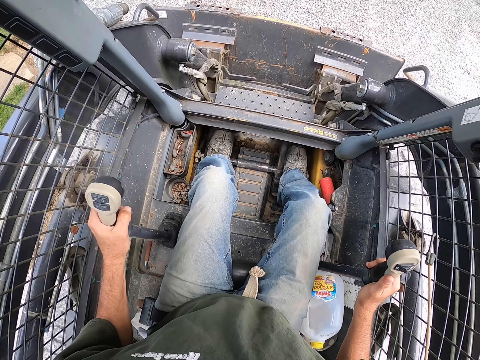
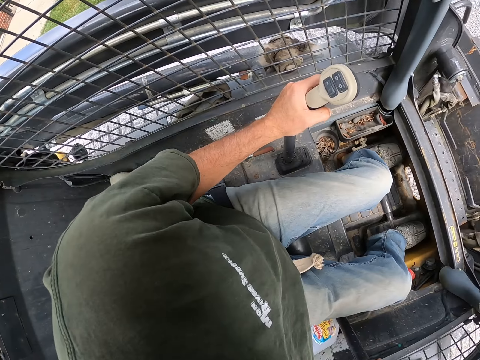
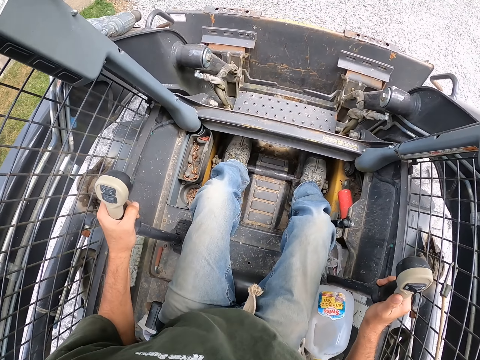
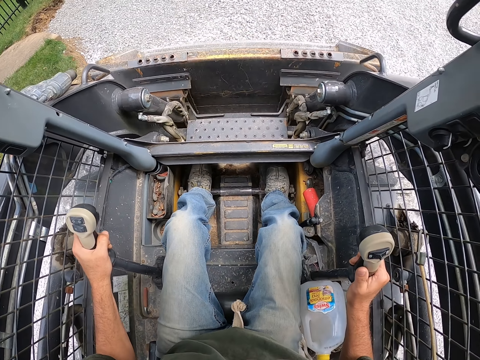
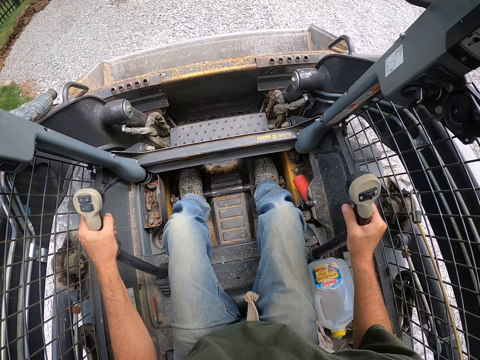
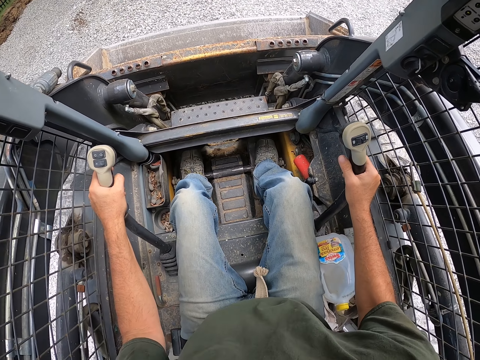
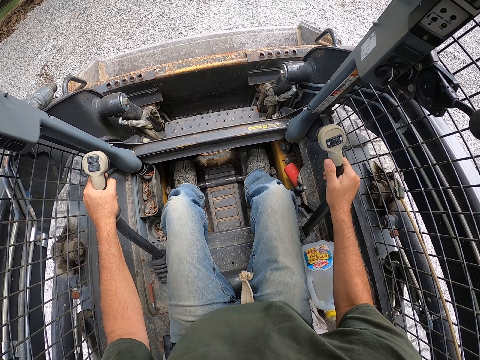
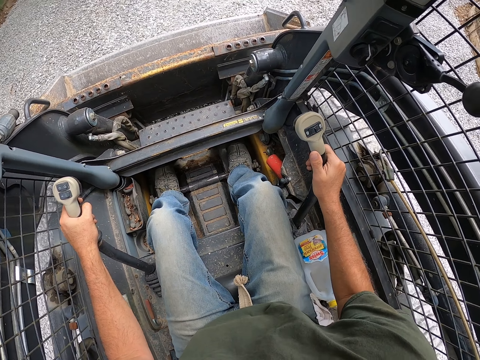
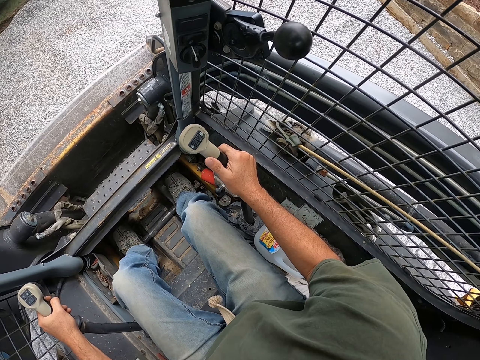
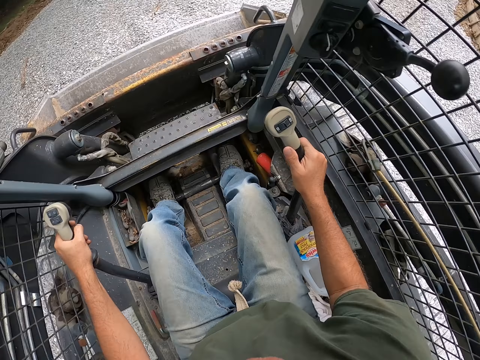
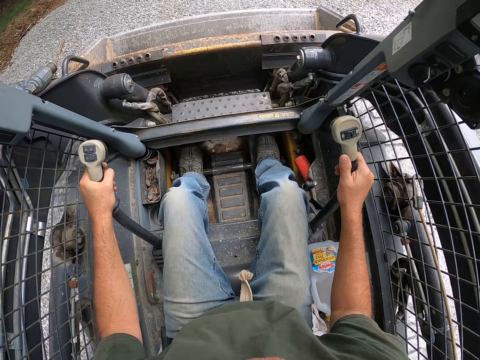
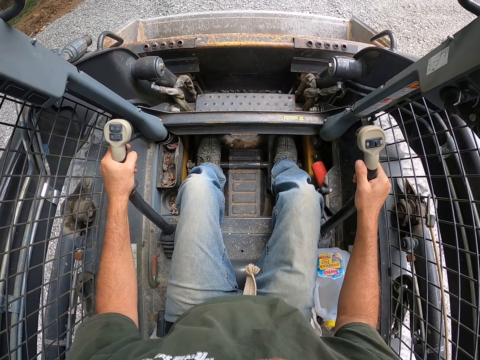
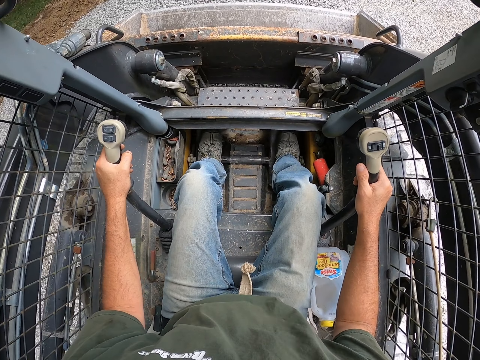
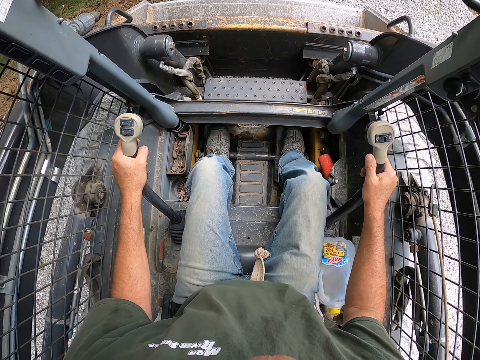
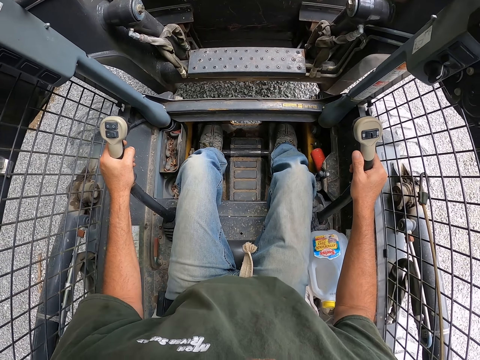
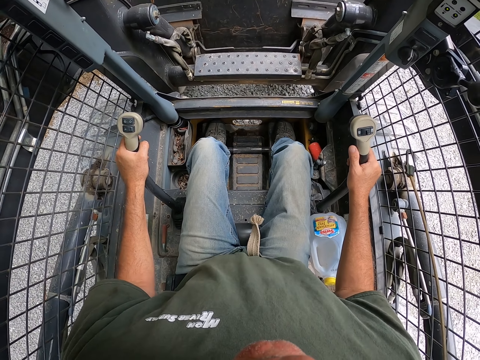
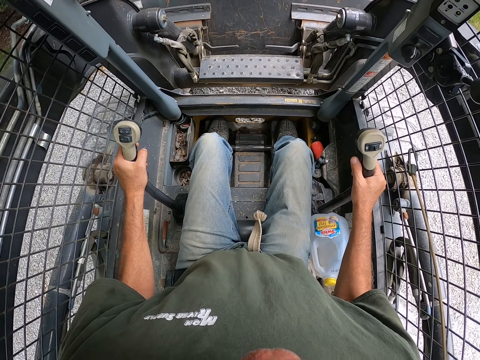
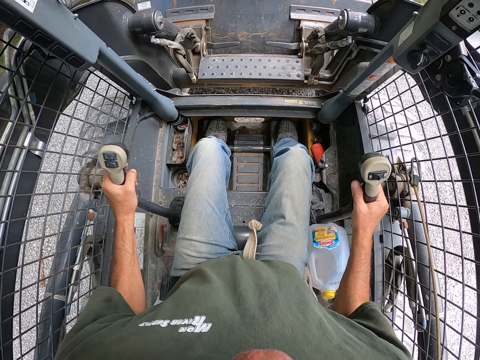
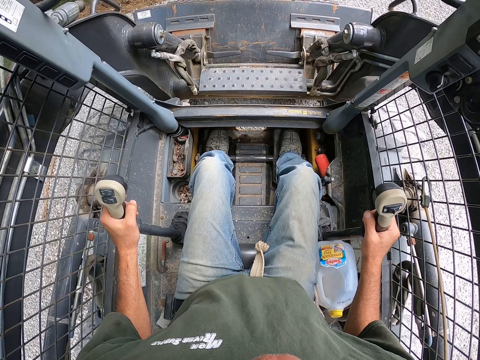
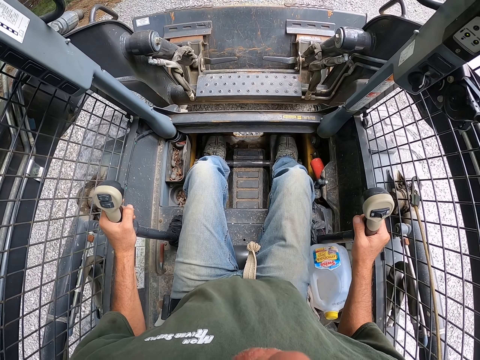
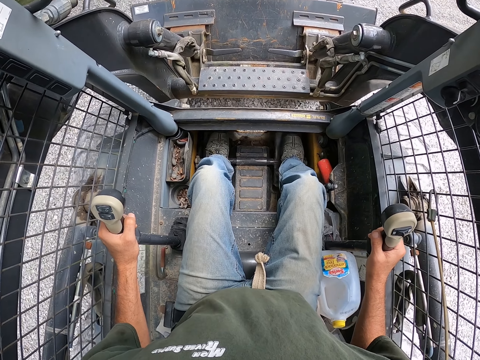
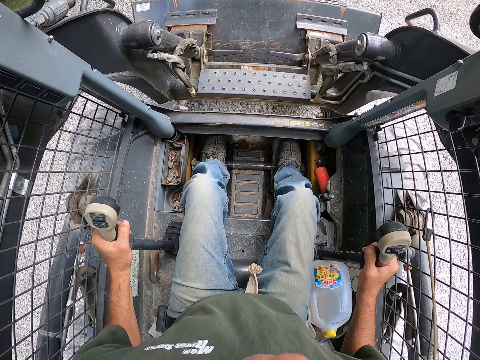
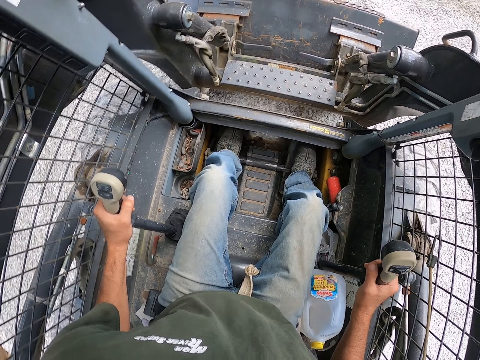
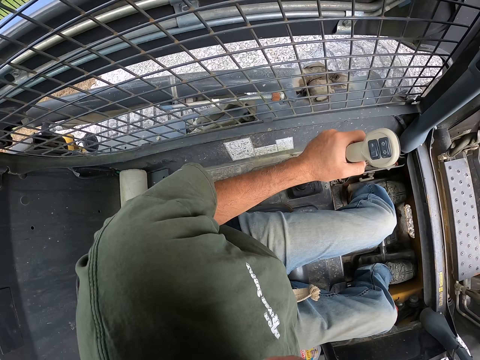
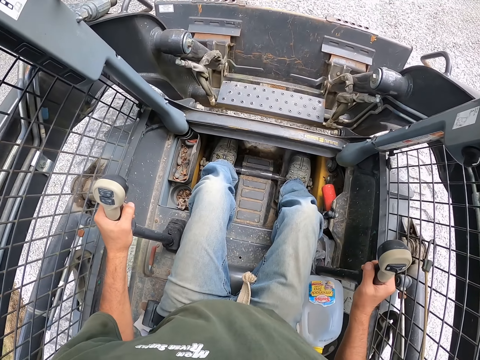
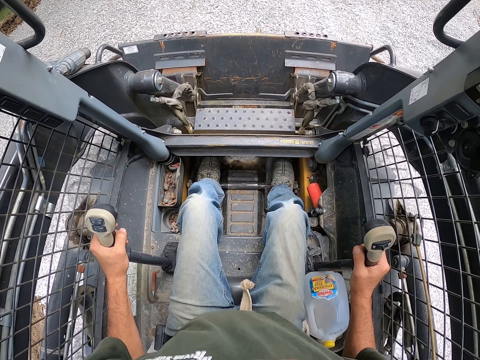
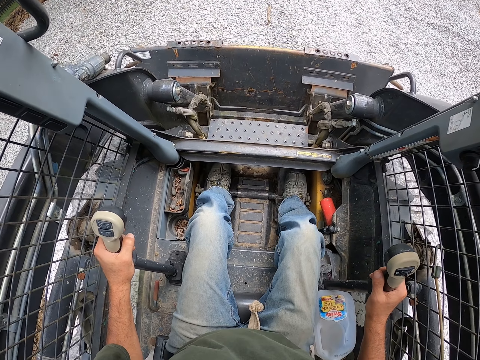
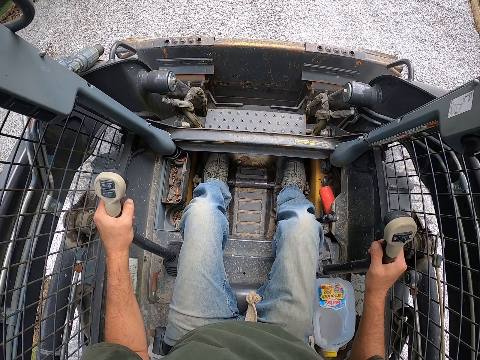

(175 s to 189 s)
The camera wearer looks left and looks forward. They drive forward. They lift up the bucket. They drive backwards. They lower the bucket. They drive backwards. They look left.

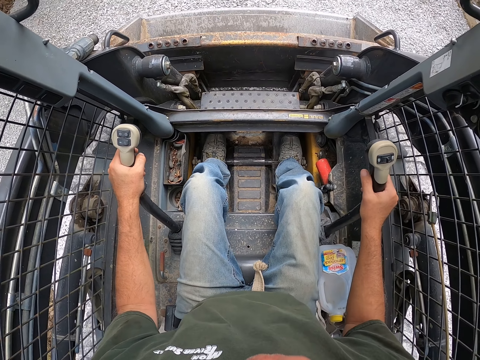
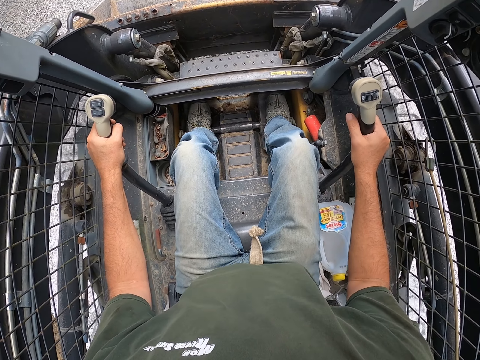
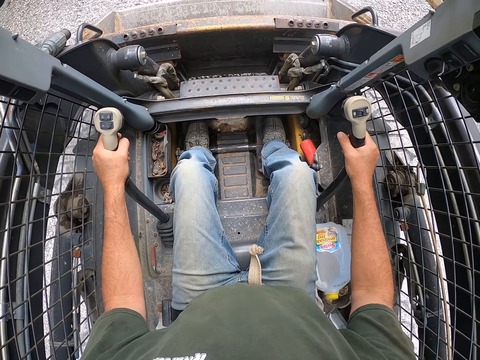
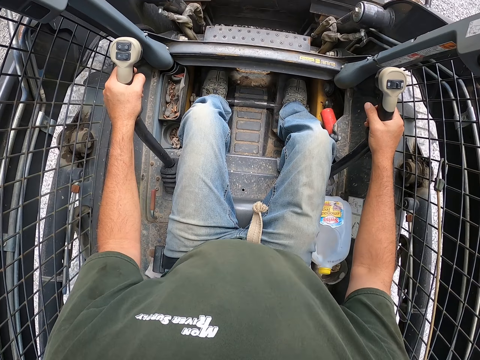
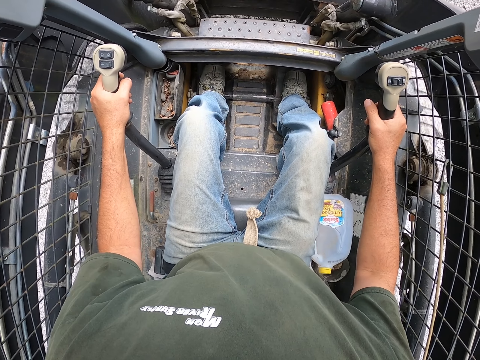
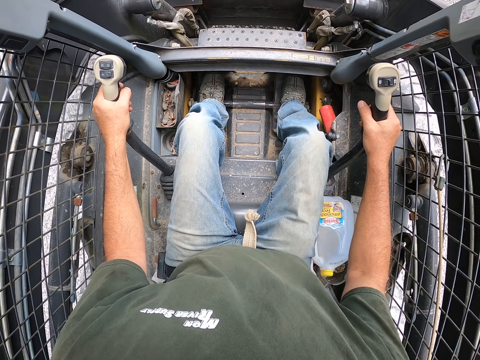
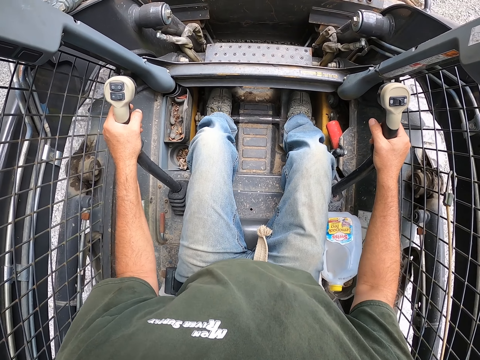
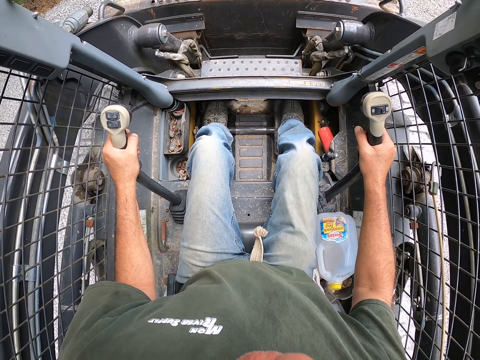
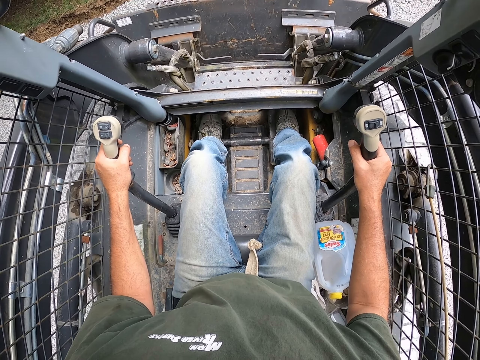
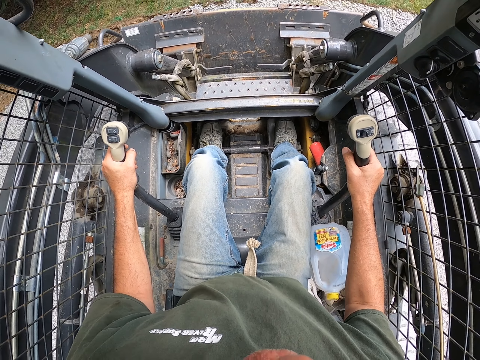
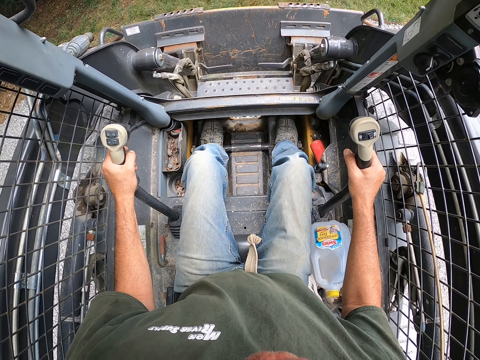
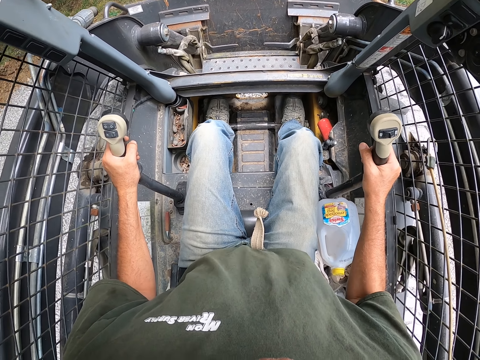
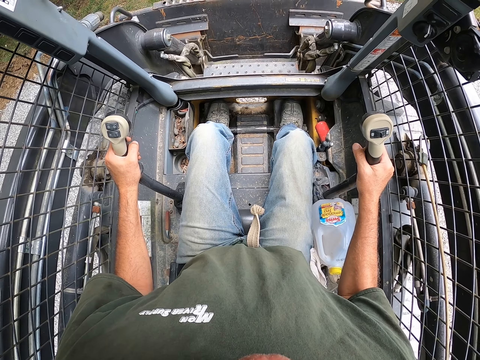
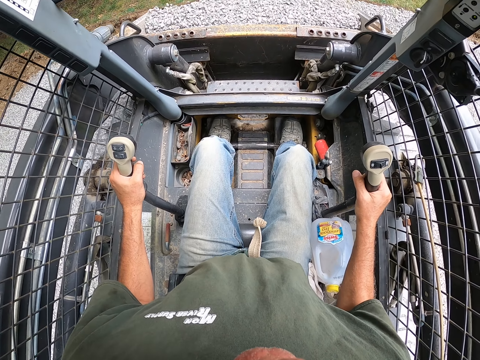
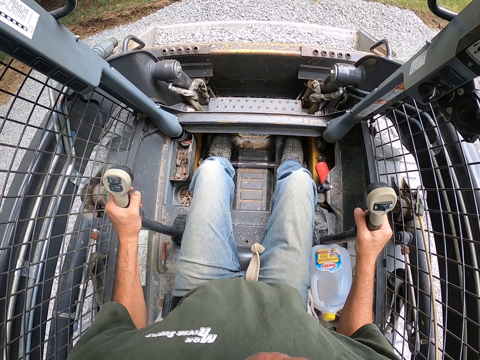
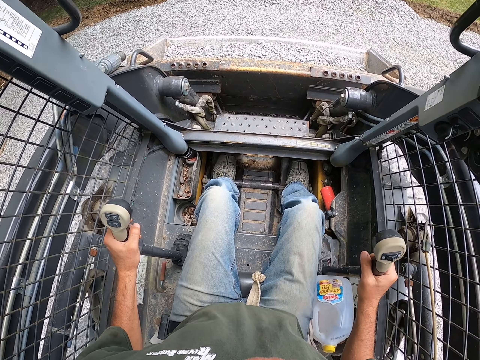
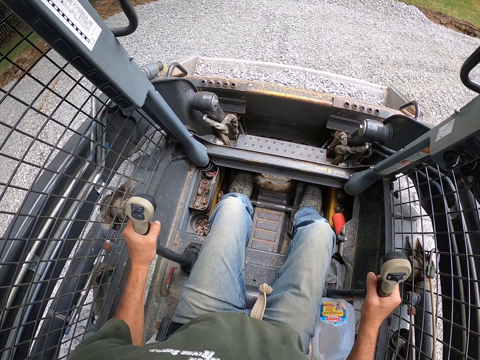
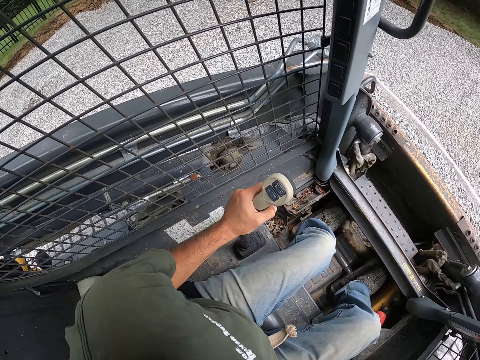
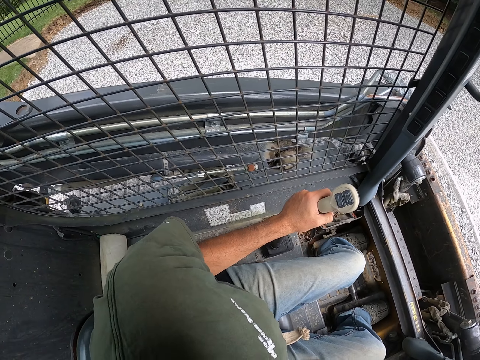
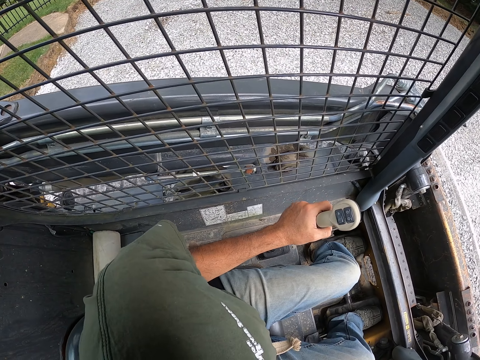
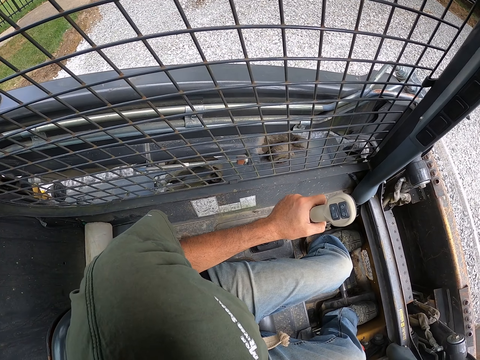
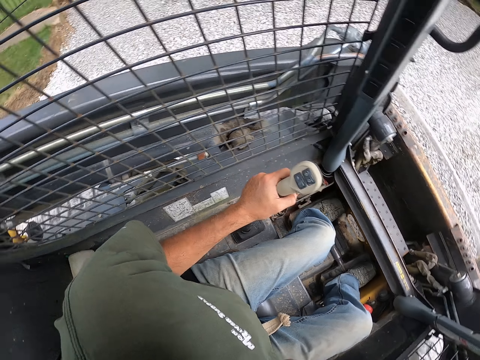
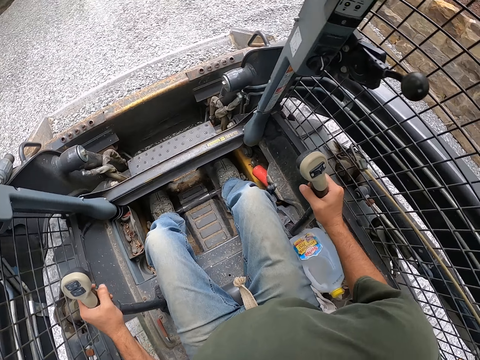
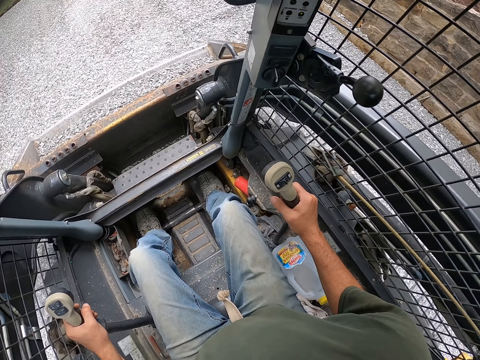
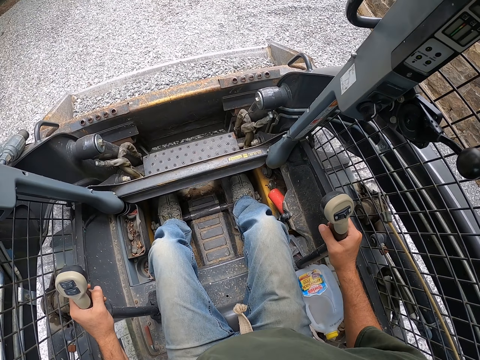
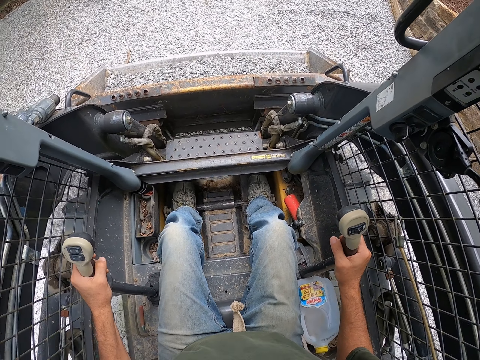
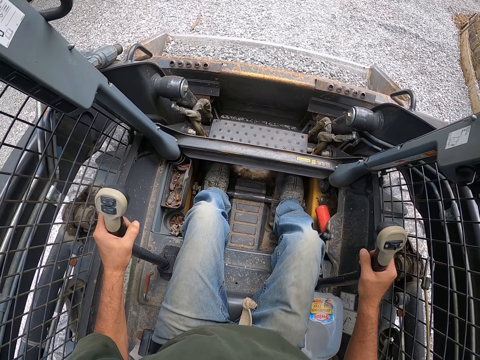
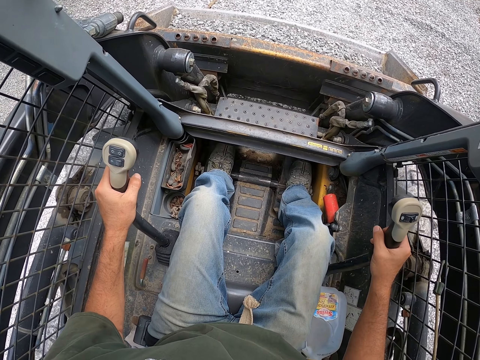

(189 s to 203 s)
The camera wearer drives forward. They lower the bucket. They draw stones. They lift up the bucket. They drive backwards. They scoop more gravel from the ground. They look left. They ride the ploughing vehicle backwards. They look forward. They drive backwards.
